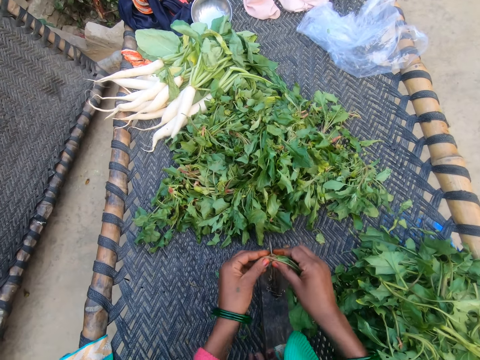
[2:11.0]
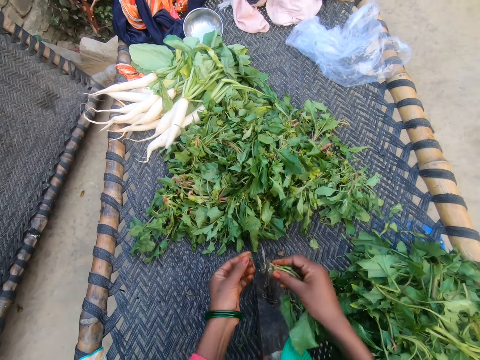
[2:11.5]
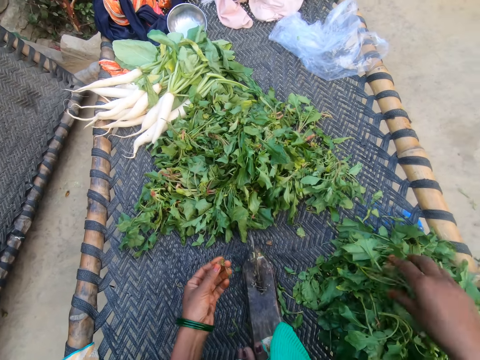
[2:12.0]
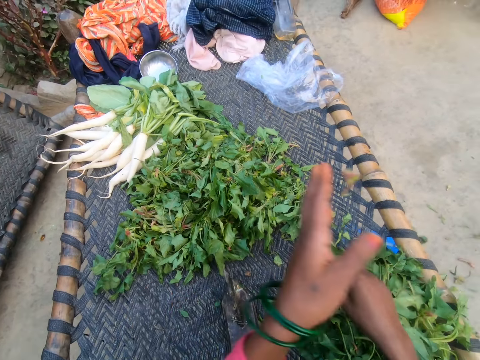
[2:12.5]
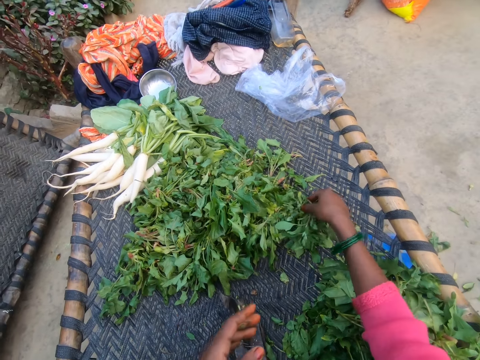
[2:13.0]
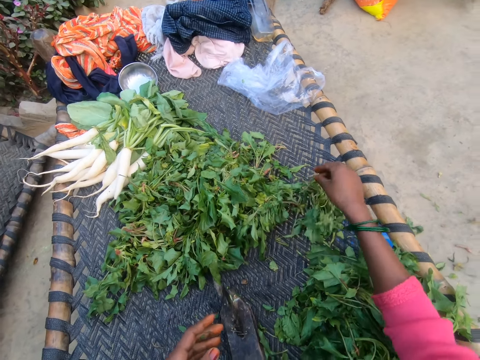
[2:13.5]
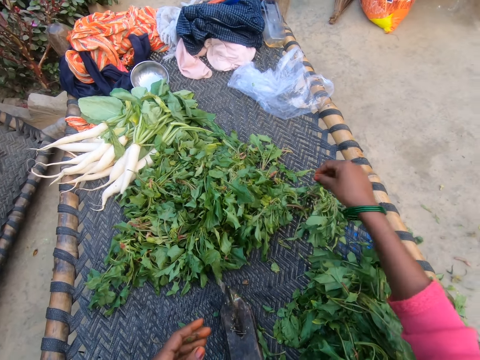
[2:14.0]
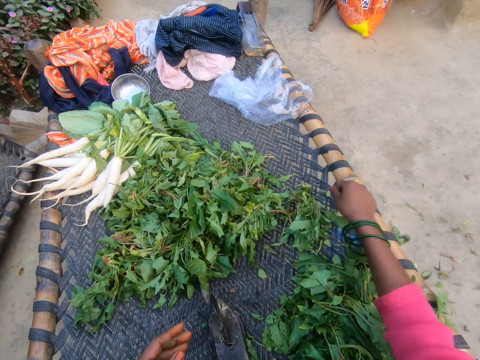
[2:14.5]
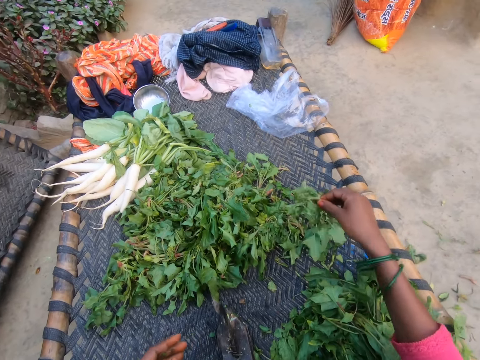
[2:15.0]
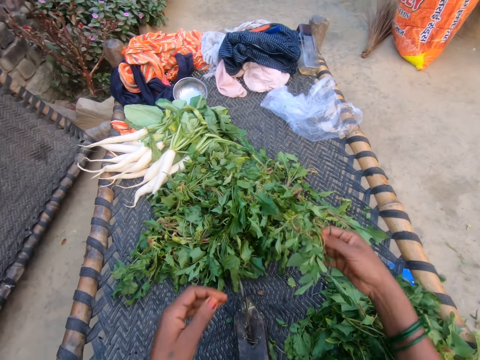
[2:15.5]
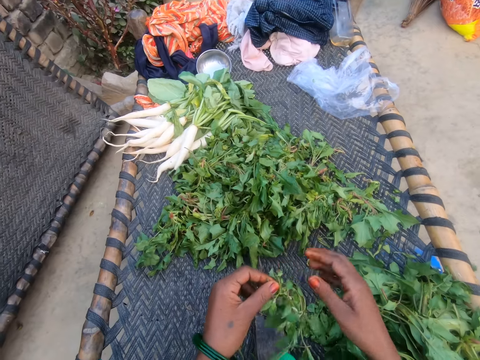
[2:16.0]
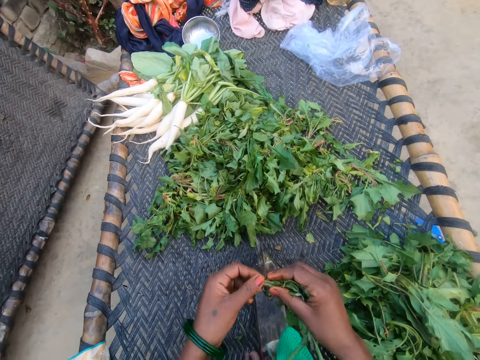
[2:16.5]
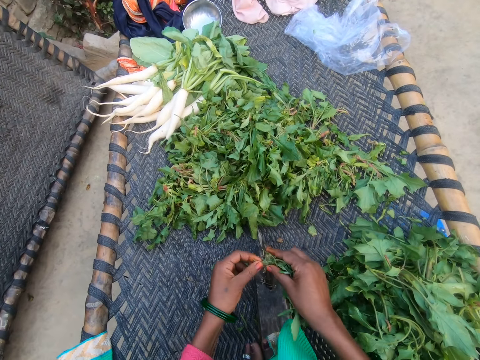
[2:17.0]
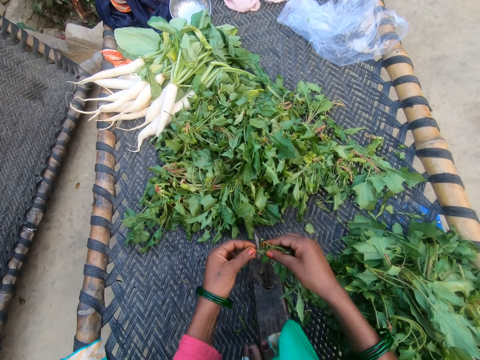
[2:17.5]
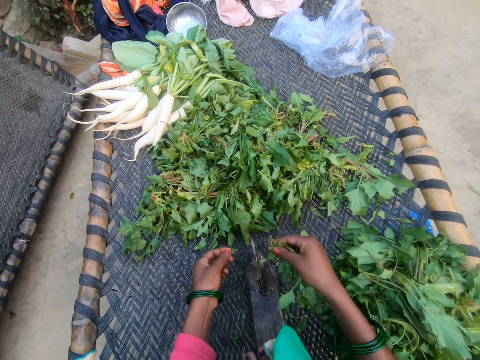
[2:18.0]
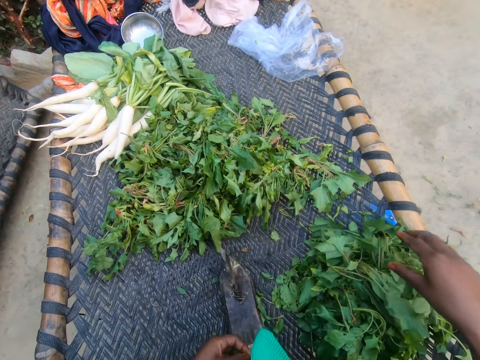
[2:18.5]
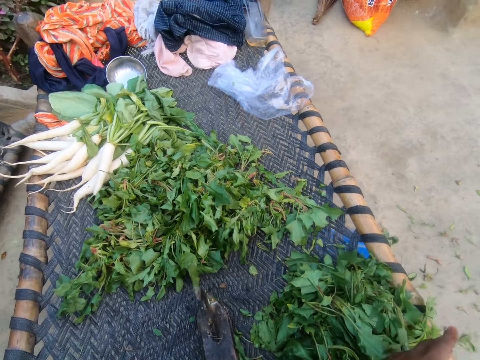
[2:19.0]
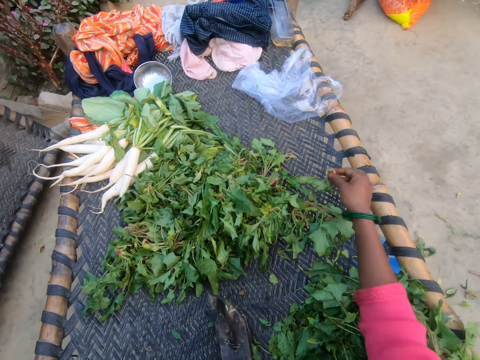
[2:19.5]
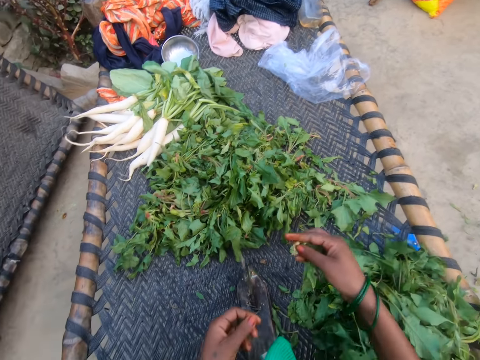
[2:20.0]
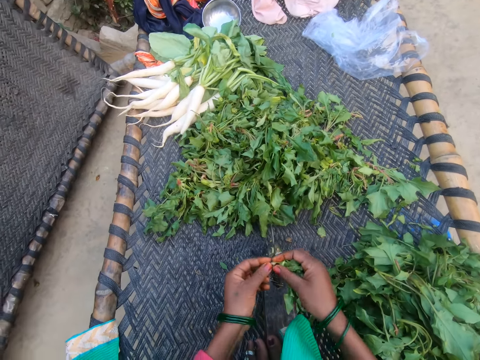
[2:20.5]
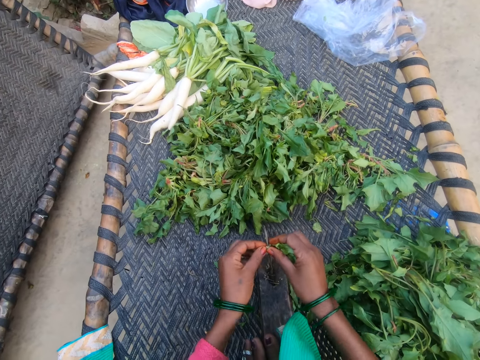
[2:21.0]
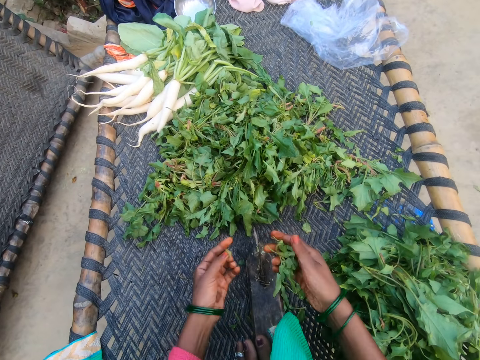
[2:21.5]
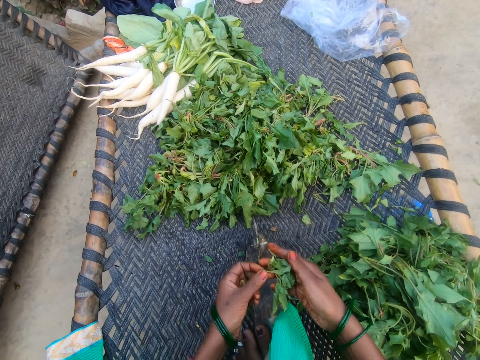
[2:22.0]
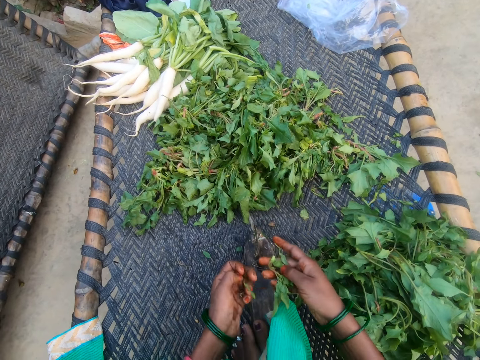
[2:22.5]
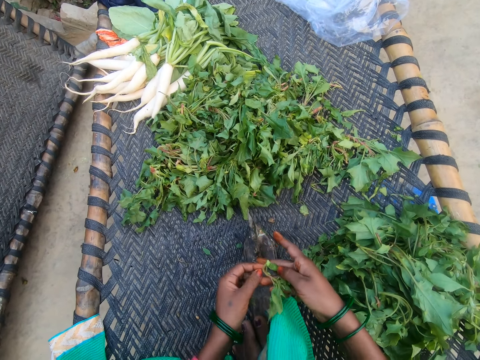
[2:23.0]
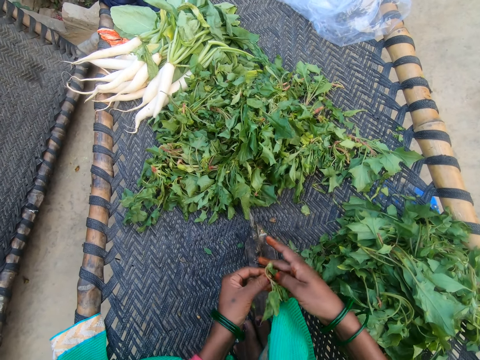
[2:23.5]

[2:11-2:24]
The camera wearer cuts the vegetable with the slicer. They drop the vegetable on the chair with other vegetables. They throw dirt on the floor. They pick dirt from the bunch of vegetables. They throw the dirt on the floor. They pick a vegetable from the bunch of vegetables. They cut the vegetable with the slicer. They drop the vegetable on the chair with other vegetables. They throw the dirt on the floor. They pick a vegetable from the bunch of vegetables. They cut the vegetable with the slicer.

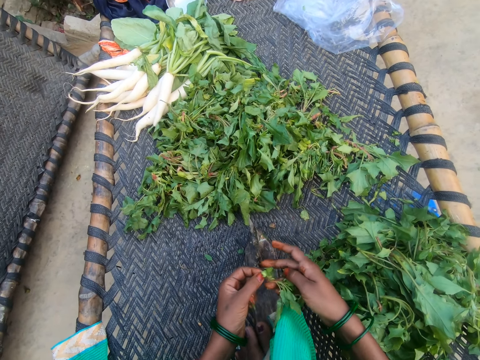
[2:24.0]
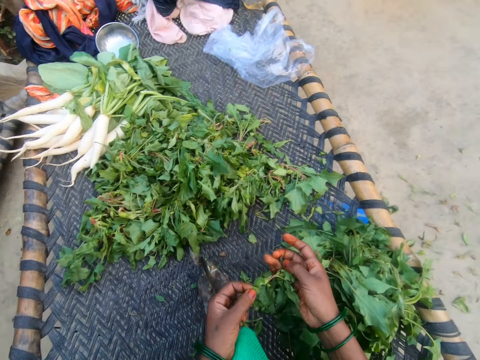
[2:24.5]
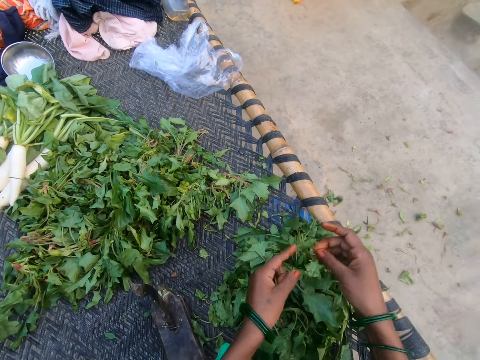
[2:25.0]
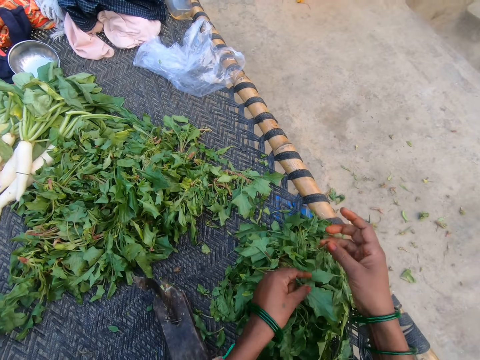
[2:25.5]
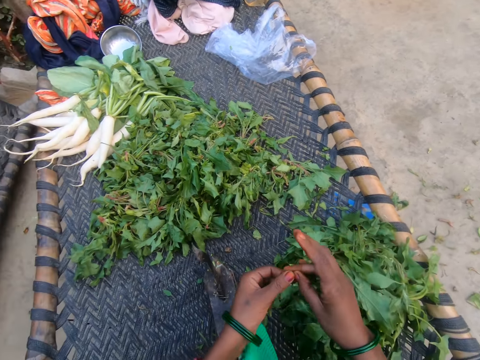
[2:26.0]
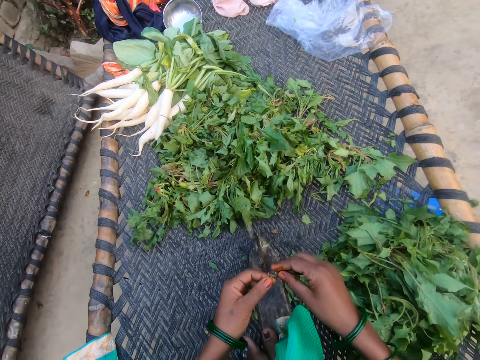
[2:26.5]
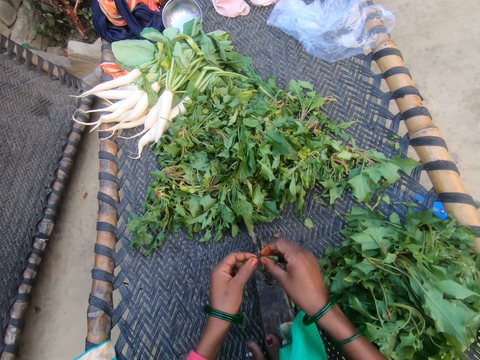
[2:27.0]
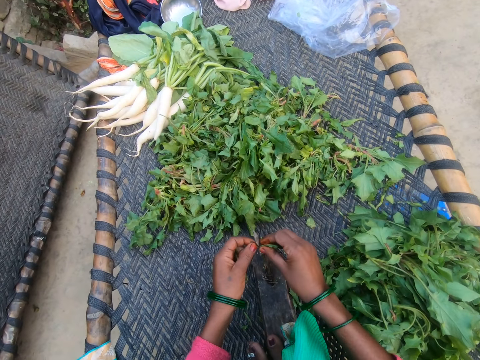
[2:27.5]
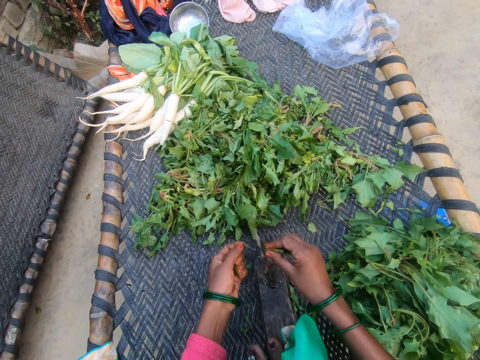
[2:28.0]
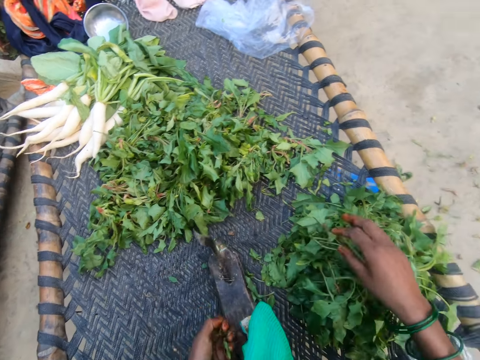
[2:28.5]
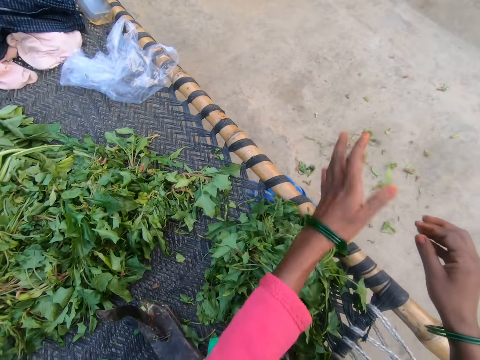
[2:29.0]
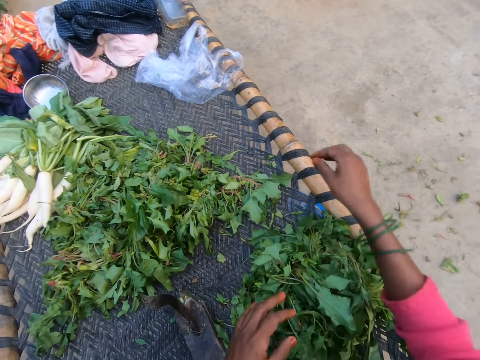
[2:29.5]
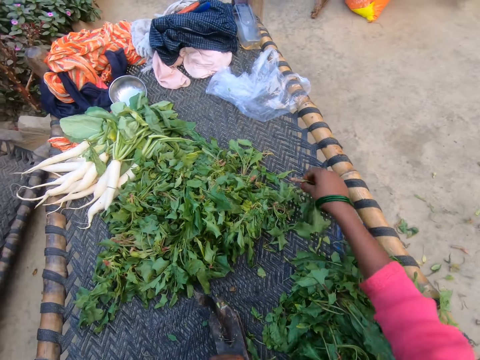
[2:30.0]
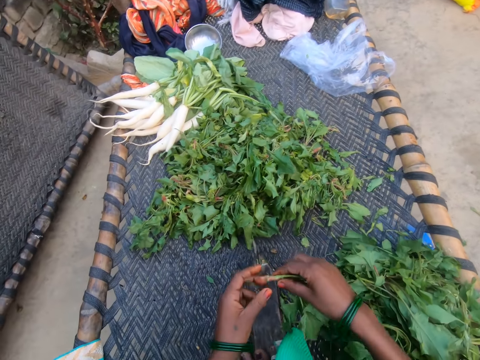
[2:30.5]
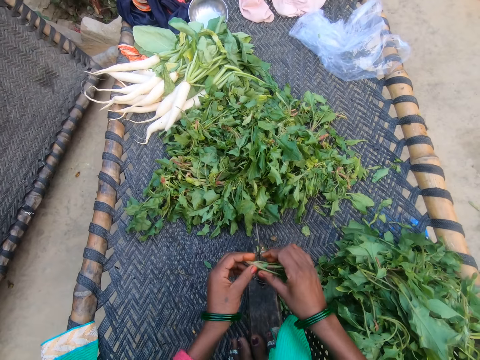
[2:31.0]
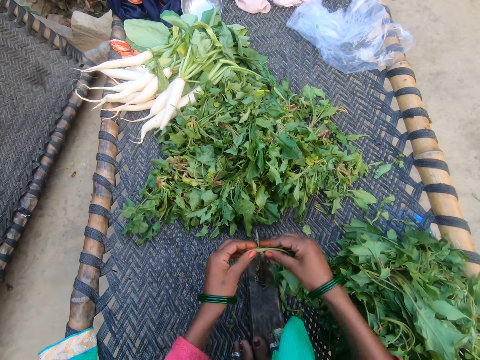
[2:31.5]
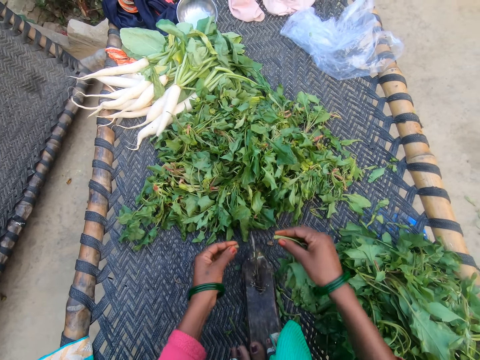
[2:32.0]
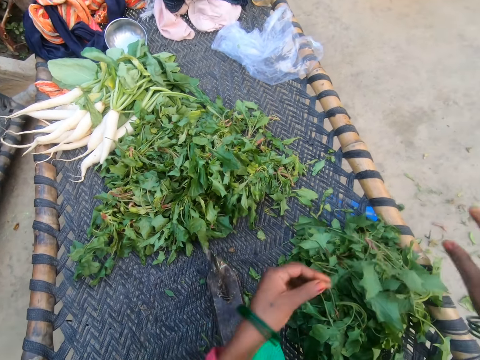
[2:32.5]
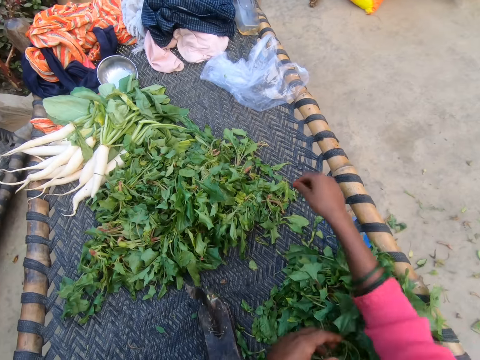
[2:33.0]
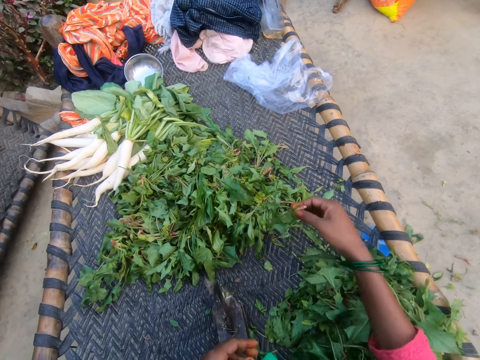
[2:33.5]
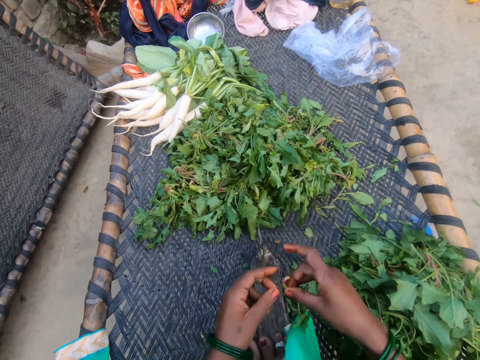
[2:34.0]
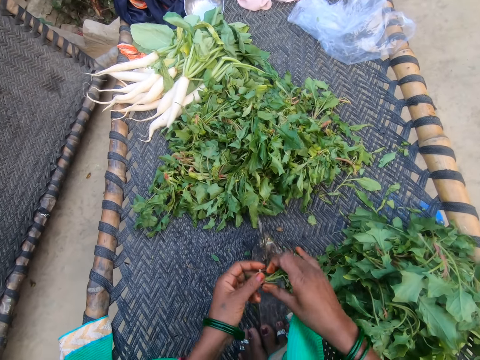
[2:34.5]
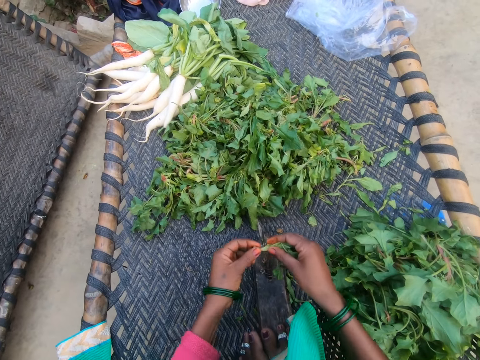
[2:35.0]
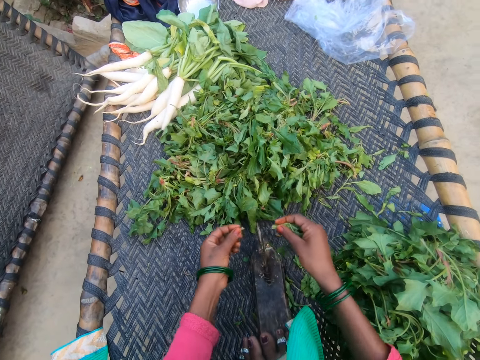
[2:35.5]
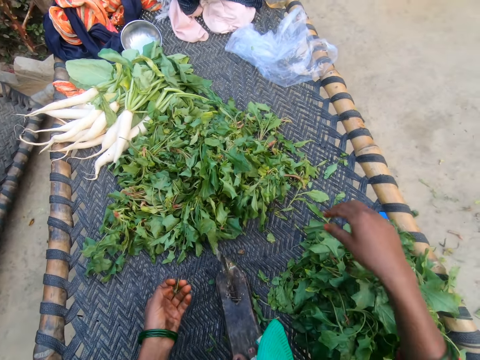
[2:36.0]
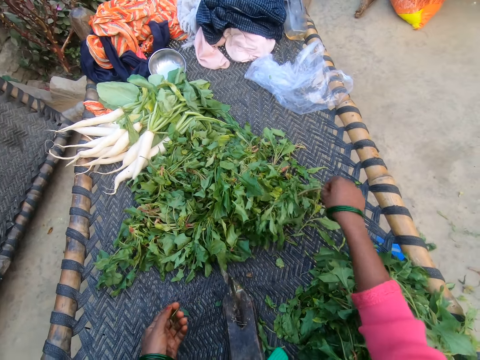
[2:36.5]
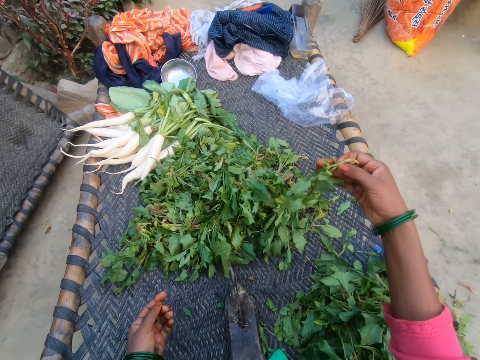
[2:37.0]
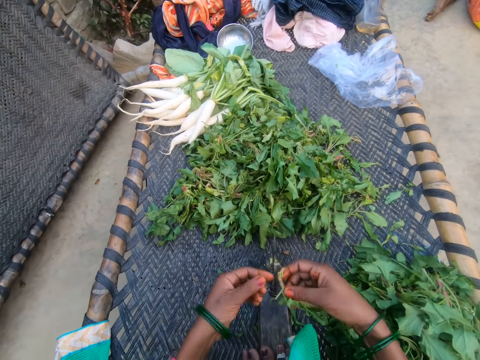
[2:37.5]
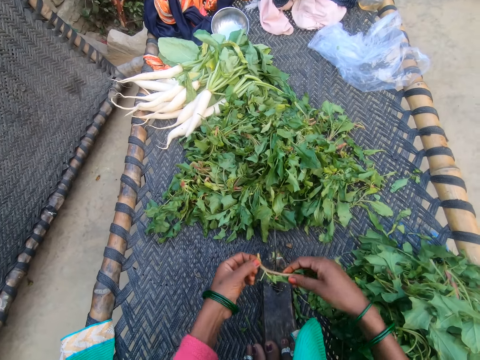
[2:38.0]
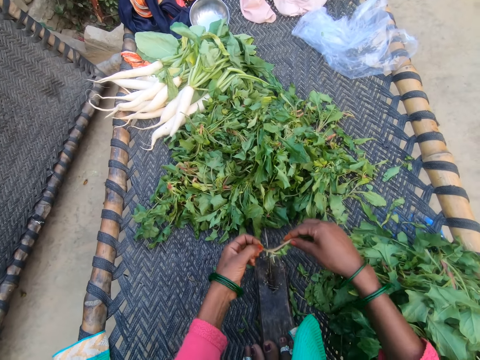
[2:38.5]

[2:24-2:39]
The camera wearer drops the vegetable on the chair with other vegetables. They cut the vegetable with the slicer. They drop the vegetable on the chair with other vegetables. They throw dirt on the floor. They pick a vegetable from the bunch of vegetables. They cut the vegetable with the slicer. They drop the vegetable on the chair with other vegetables. They throw the dirt on the floor. They pick a vegetable from the bunch of vegetables. They cut the vegetable with the slicer. They drop the vegetable on the chair with other vegetables. They pick a vegetable from the bunch of vegetables.
